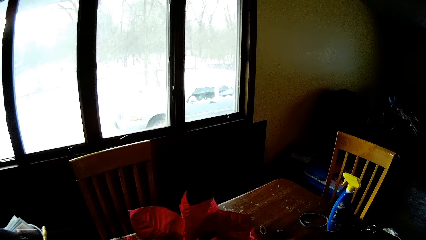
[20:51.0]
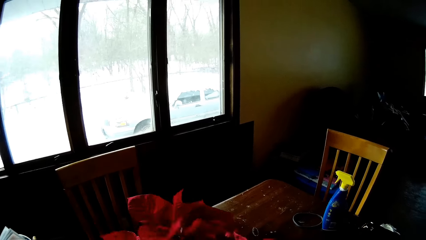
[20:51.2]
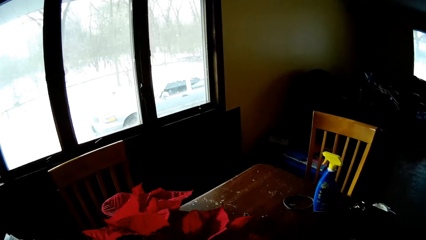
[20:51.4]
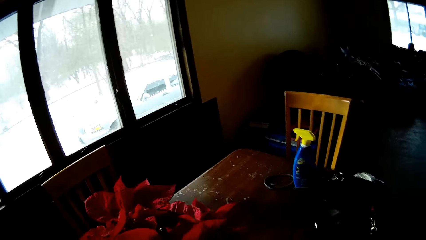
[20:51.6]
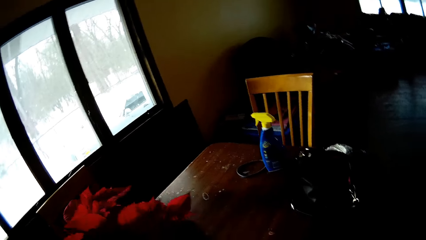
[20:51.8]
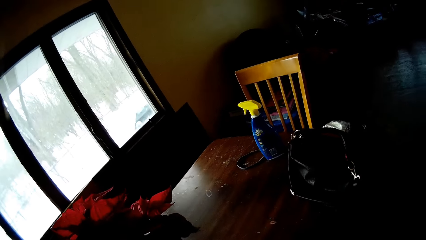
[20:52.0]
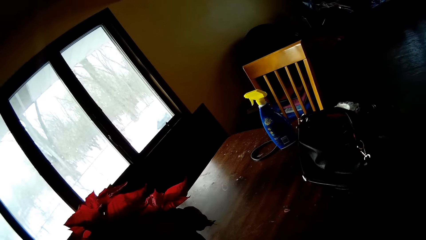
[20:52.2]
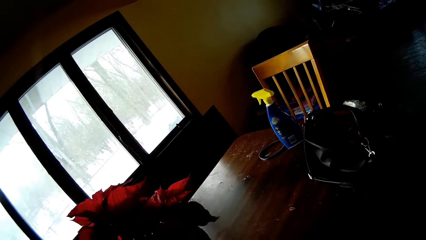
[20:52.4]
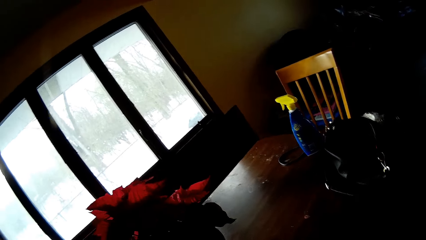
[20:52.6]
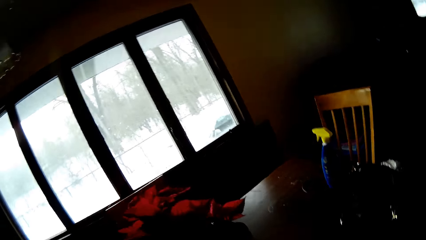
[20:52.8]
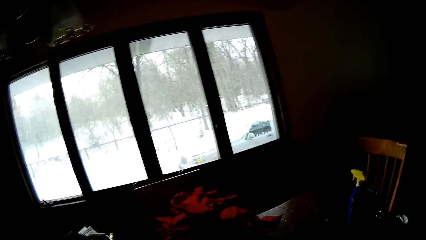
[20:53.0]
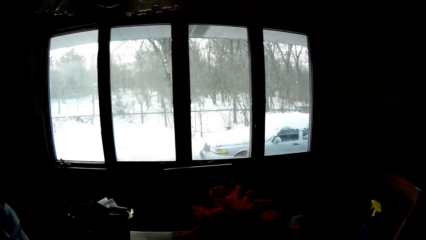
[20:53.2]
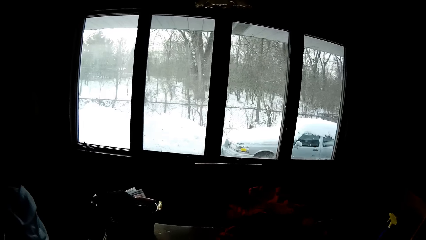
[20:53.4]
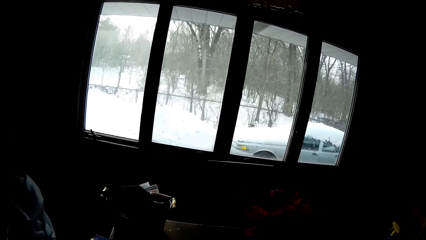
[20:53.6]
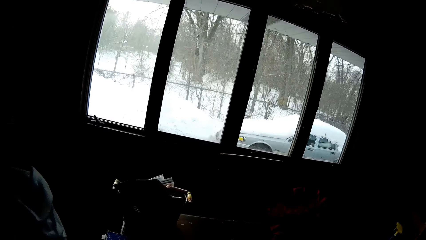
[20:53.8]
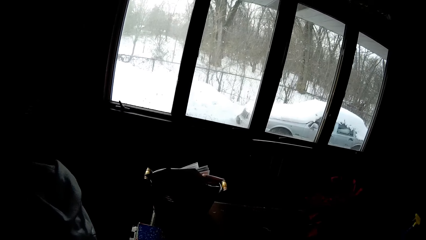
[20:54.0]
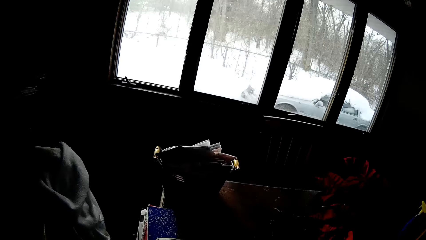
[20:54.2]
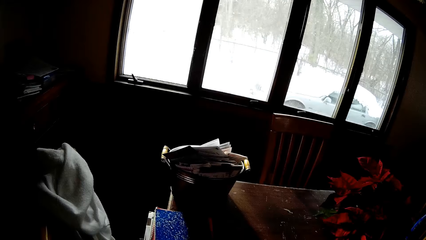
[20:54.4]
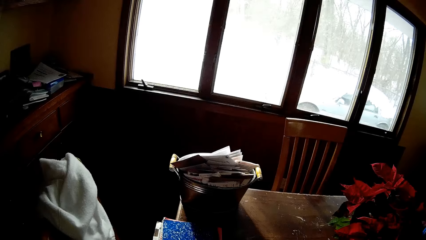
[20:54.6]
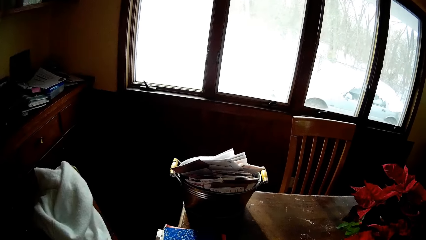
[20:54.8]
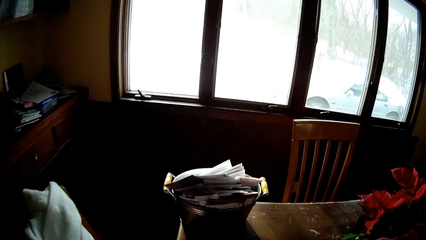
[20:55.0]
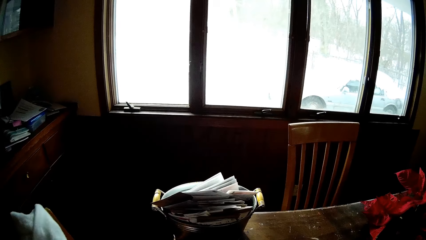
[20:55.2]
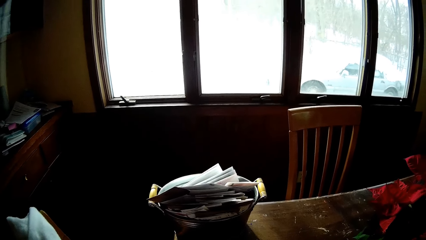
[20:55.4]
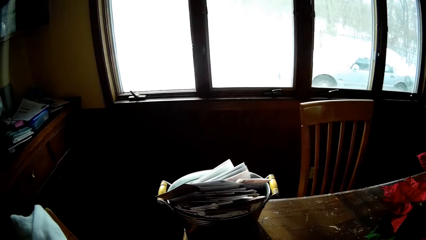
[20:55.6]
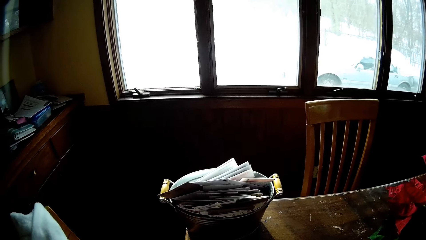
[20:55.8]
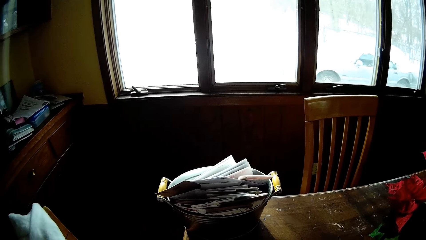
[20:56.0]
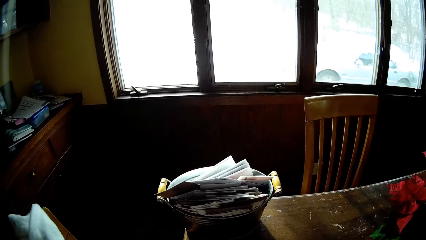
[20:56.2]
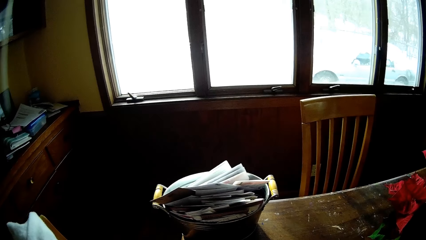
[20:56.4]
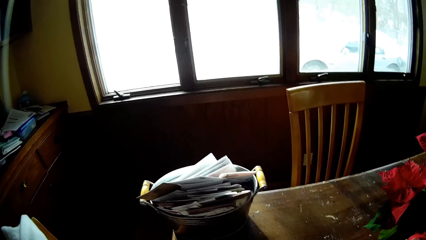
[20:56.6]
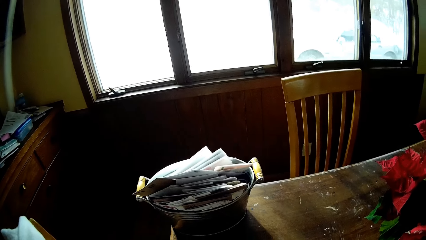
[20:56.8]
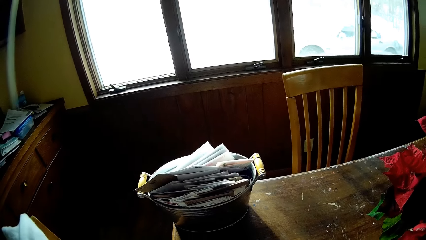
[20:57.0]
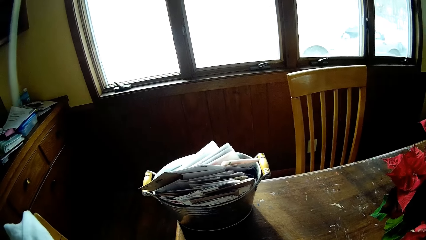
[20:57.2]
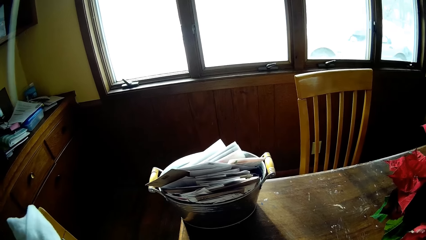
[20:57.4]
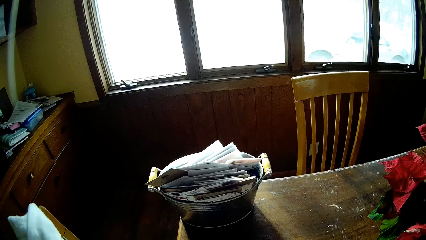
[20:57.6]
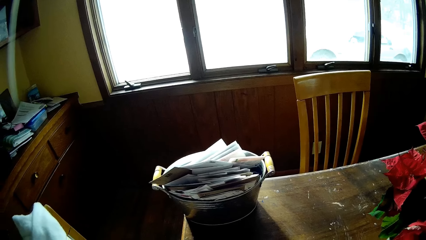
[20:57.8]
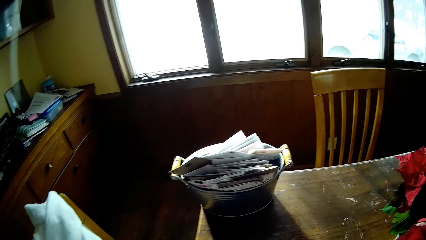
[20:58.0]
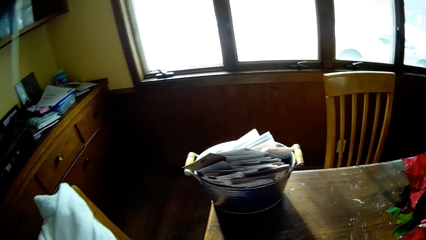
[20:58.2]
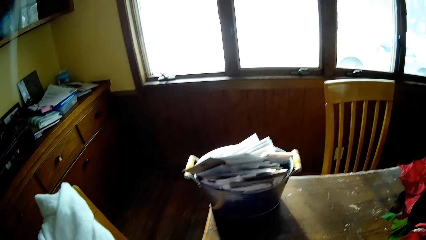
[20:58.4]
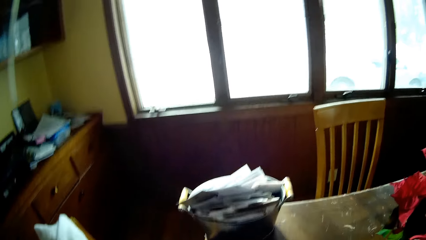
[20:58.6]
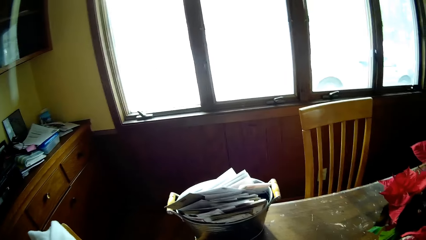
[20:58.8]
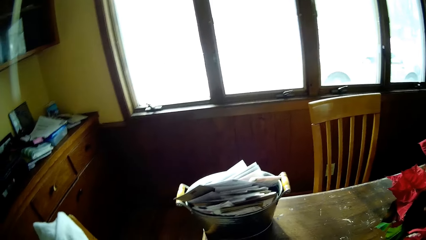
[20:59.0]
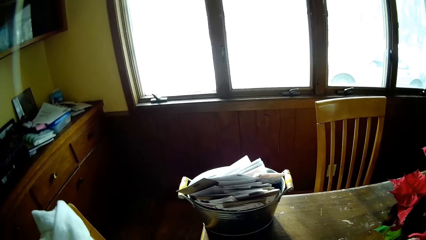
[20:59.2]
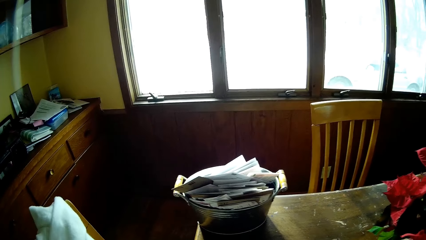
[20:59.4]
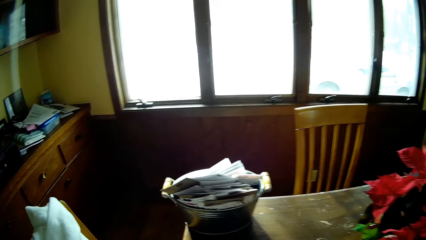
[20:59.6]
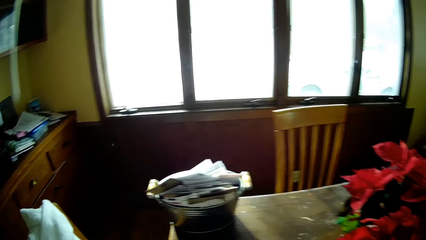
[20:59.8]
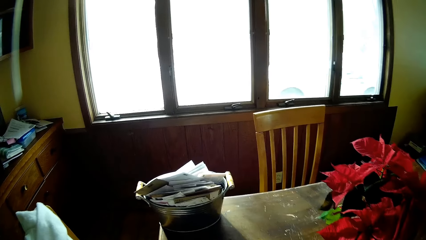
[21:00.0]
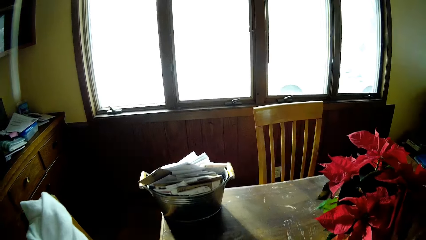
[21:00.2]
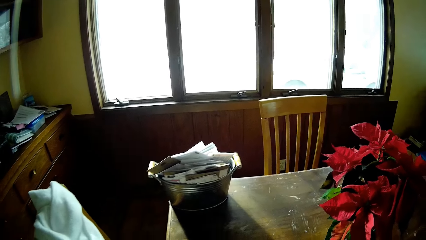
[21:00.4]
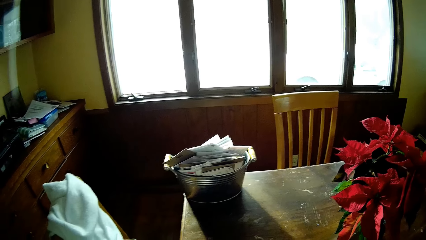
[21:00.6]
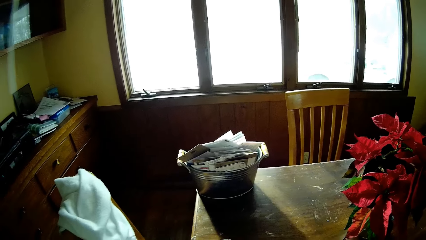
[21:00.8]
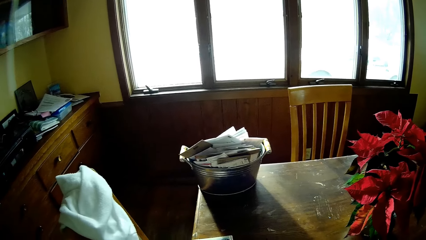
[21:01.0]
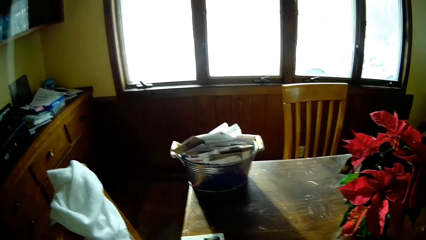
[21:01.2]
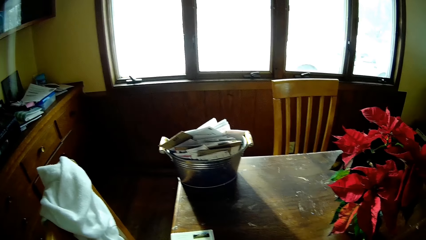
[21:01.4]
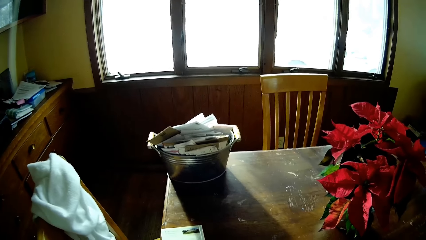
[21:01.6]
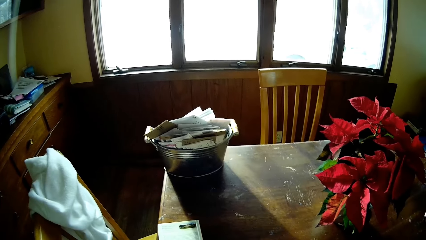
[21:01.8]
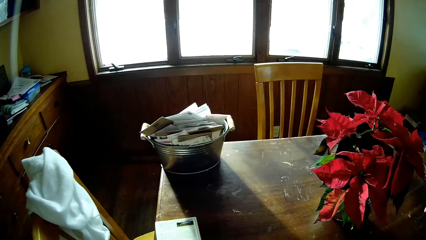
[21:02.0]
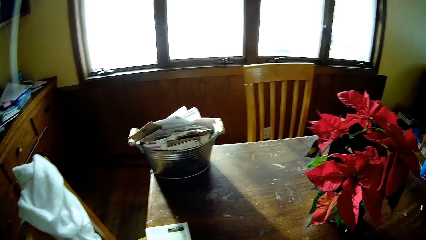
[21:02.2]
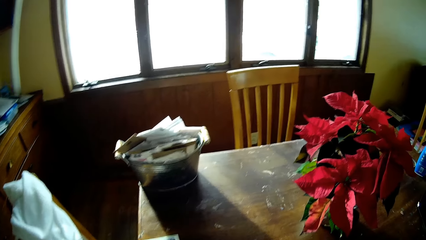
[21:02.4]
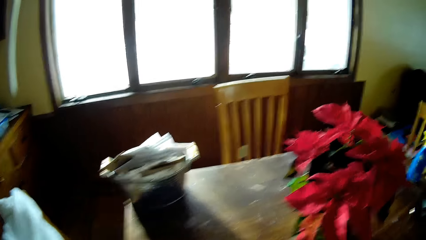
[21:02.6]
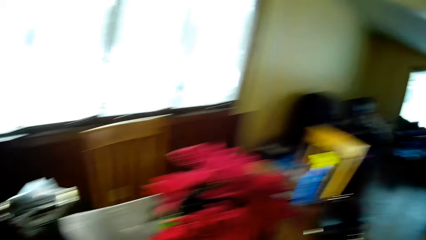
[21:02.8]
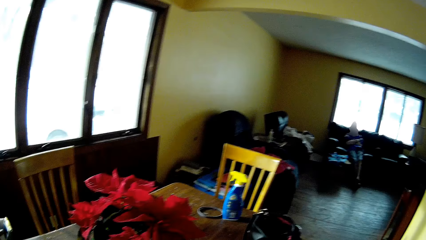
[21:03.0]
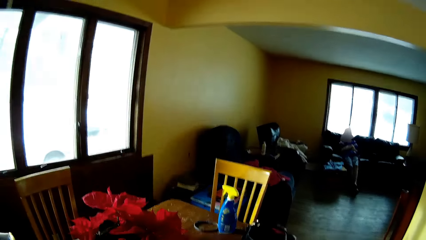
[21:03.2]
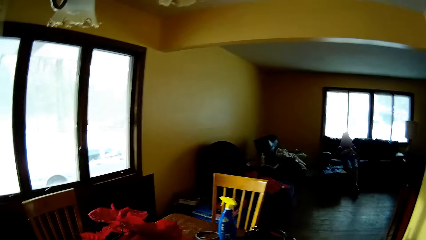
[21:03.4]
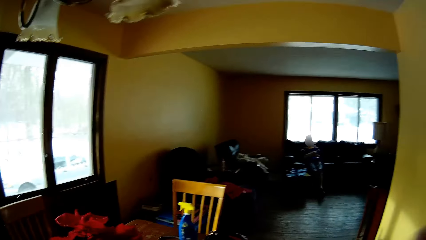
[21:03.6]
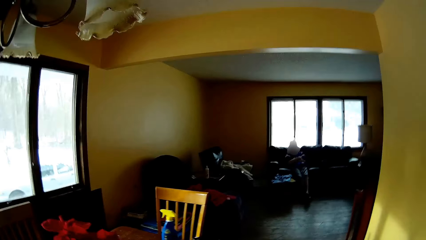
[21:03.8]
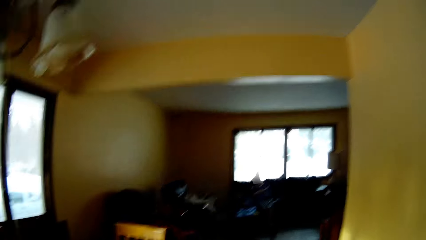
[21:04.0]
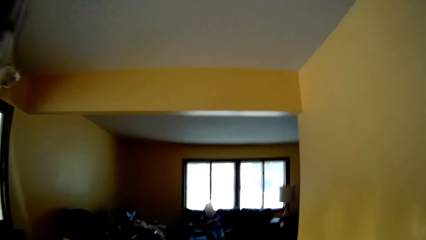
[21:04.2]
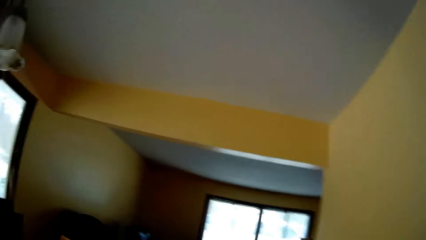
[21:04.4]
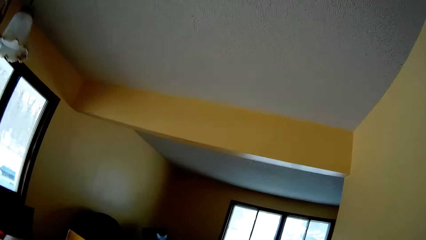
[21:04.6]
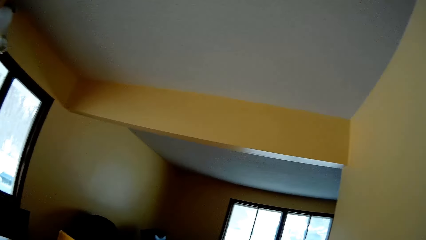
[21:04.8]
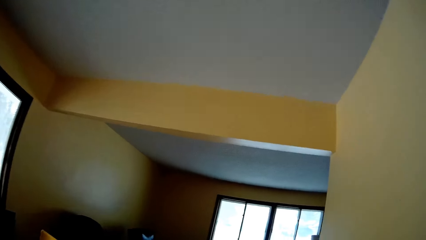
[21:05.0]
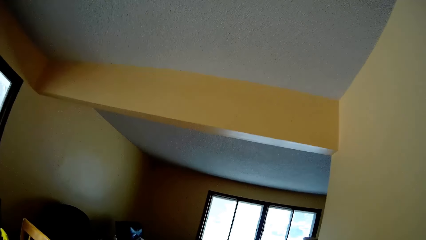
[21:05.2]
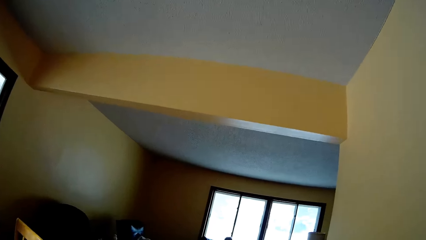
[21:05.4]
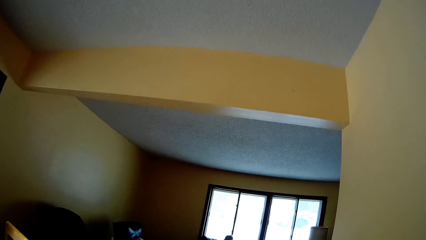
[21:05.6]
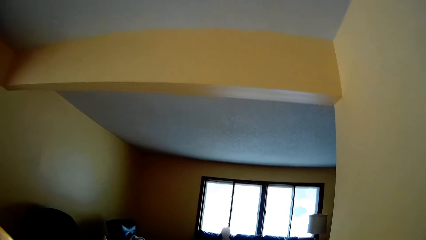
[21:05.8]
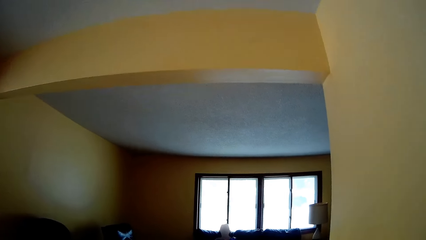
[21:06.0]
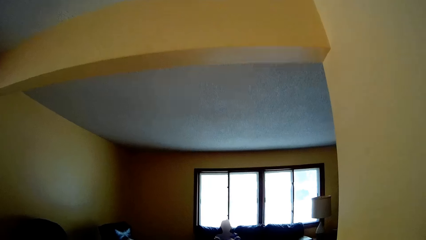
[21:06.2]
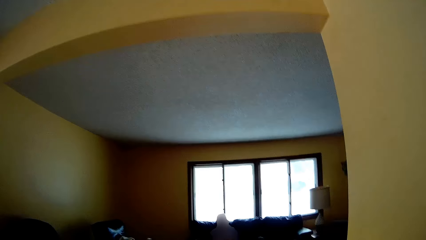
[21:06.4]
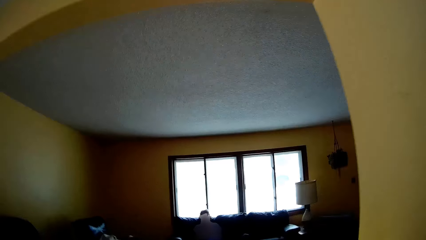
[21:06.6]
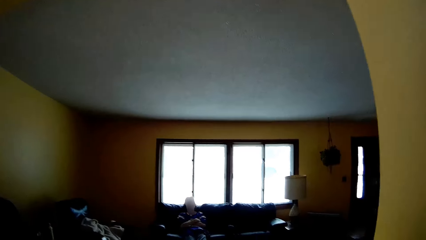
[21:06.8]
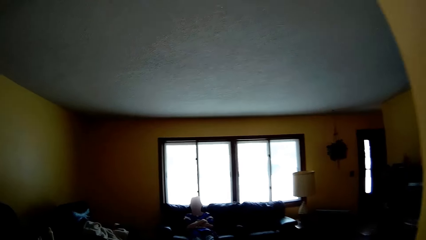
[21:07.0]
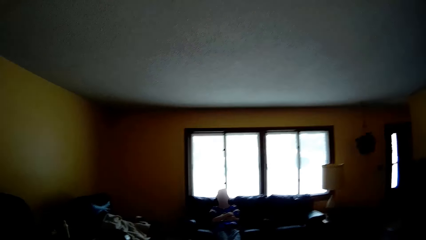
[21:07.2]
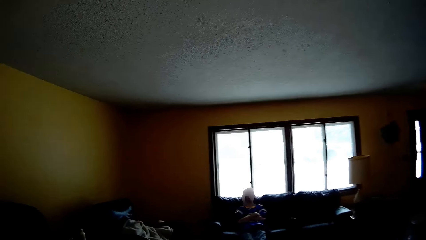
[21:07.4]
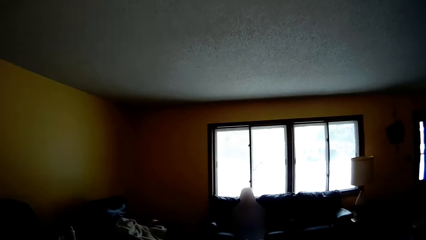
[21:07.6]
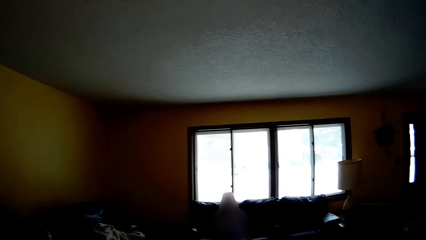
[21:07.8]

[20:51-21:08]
The camera wearer looks at the flowers. They look at the bucket with the cards on the table. They look at the cards inside the bucket. They look at the flowers on the dining table. They look through the small window in the sitting room. They walk to the sitting room toward a woman. They look on the roof.
